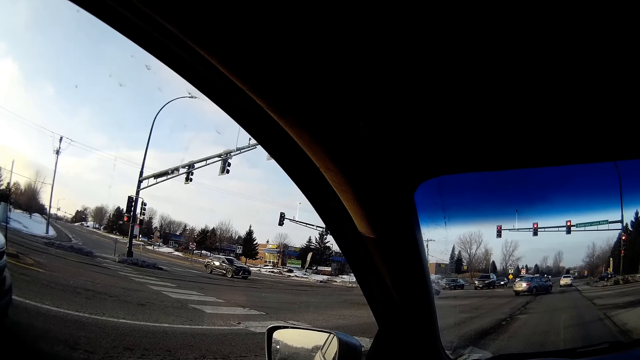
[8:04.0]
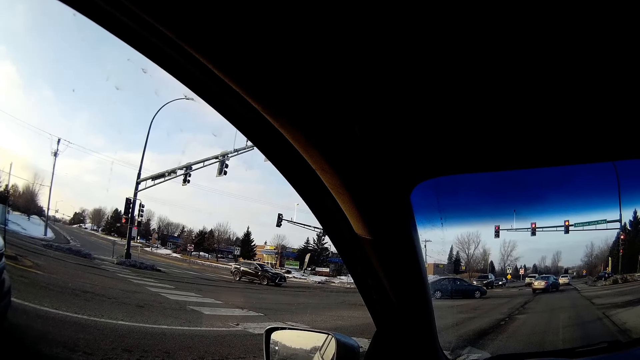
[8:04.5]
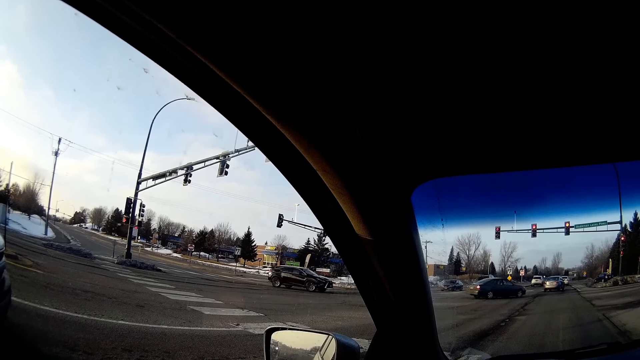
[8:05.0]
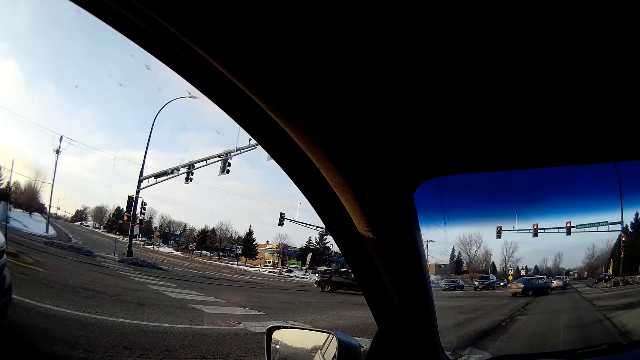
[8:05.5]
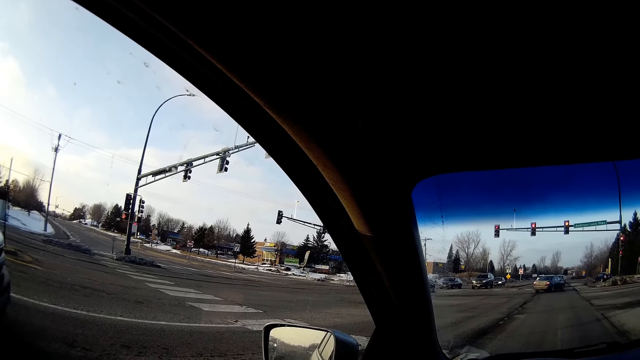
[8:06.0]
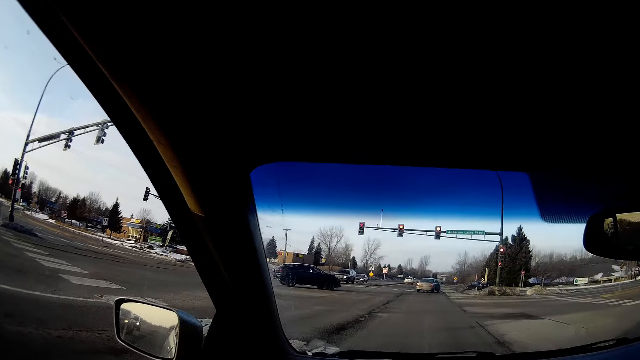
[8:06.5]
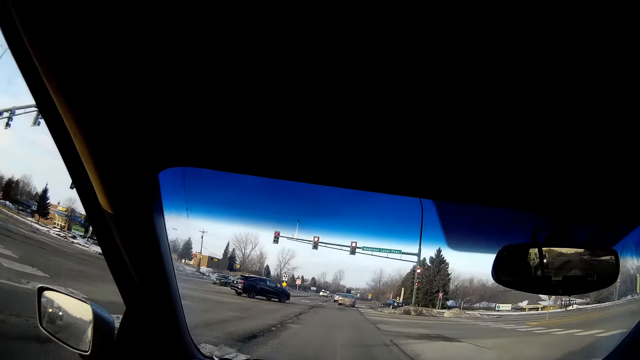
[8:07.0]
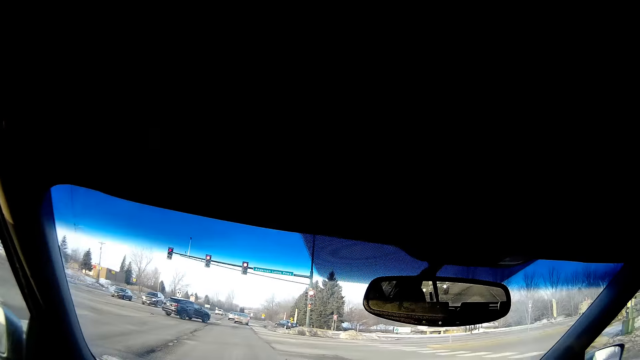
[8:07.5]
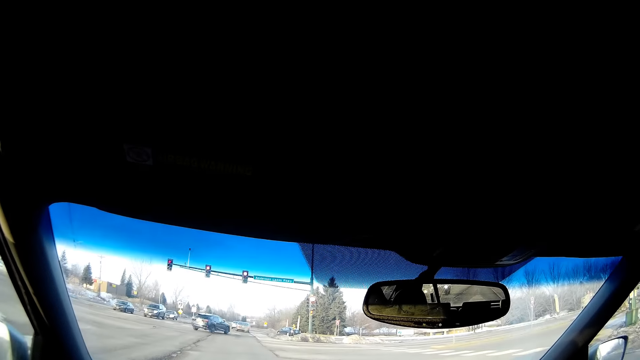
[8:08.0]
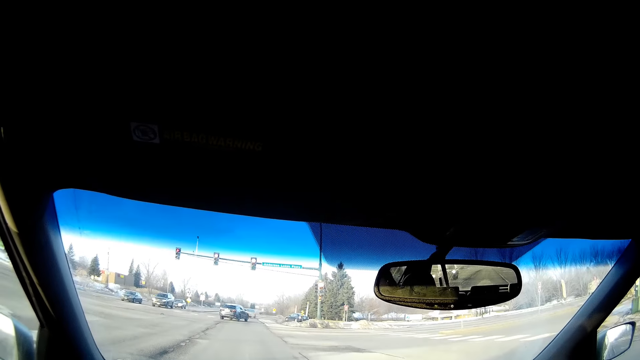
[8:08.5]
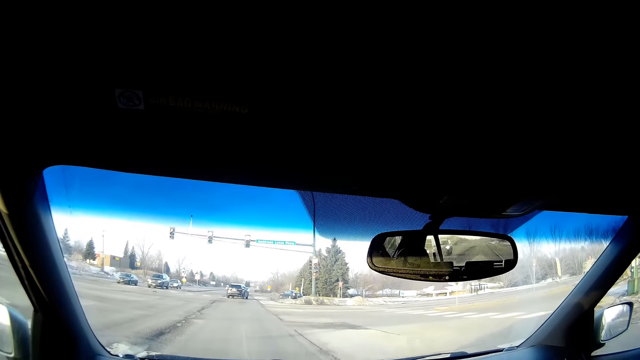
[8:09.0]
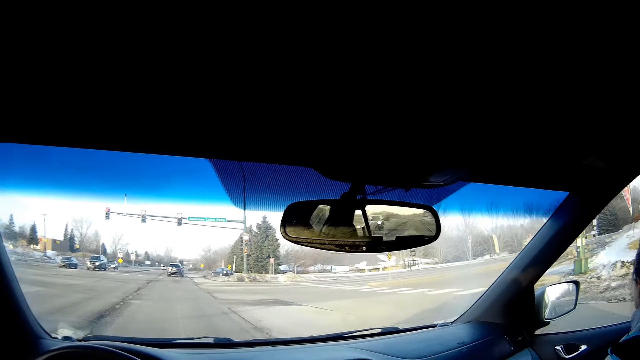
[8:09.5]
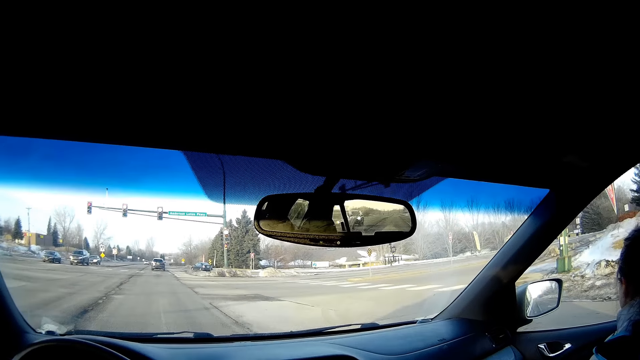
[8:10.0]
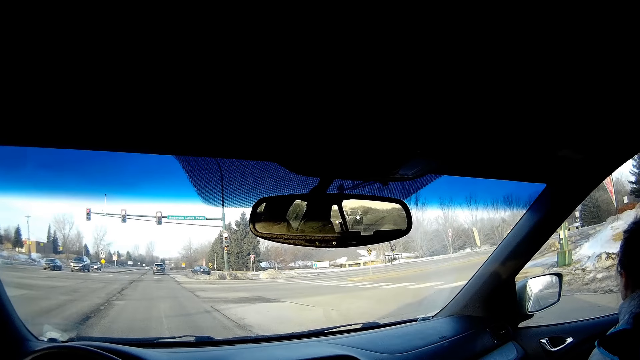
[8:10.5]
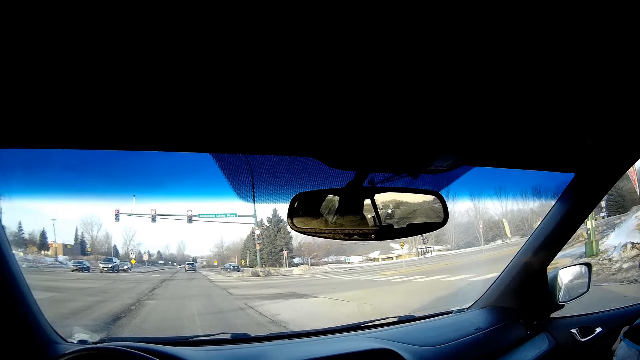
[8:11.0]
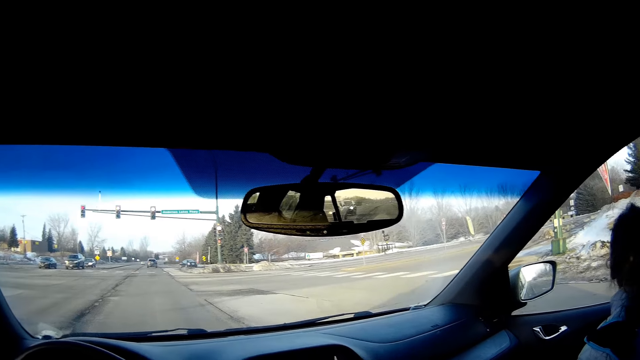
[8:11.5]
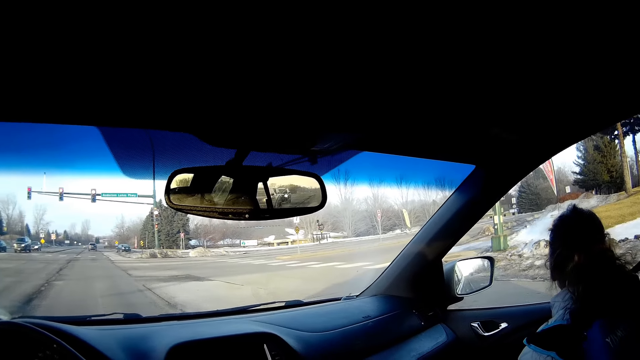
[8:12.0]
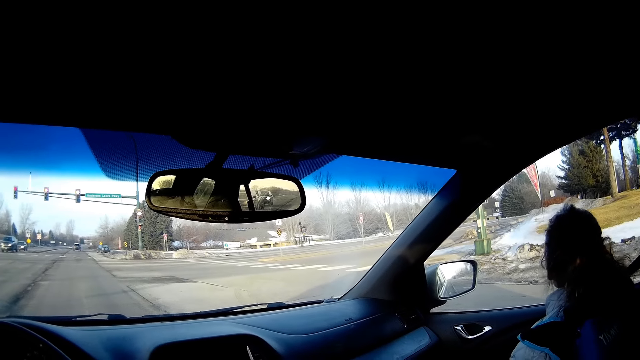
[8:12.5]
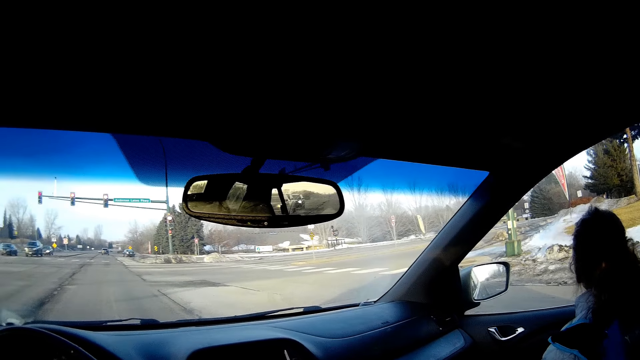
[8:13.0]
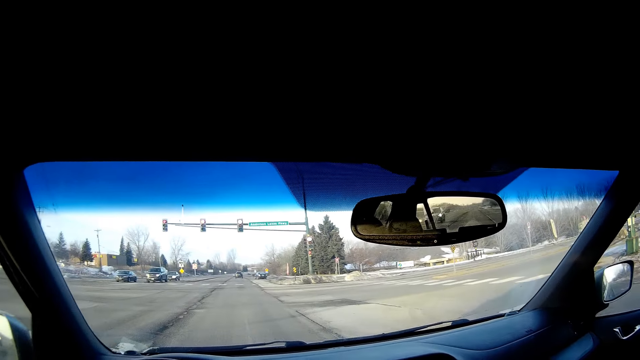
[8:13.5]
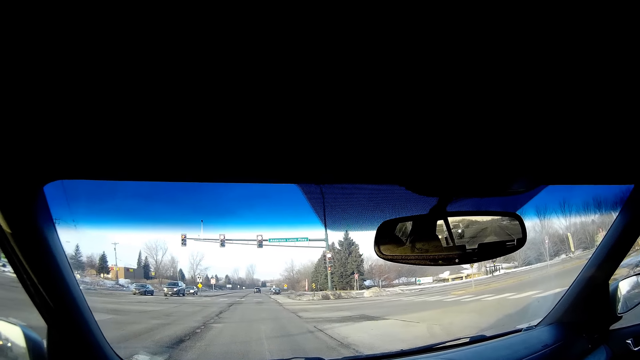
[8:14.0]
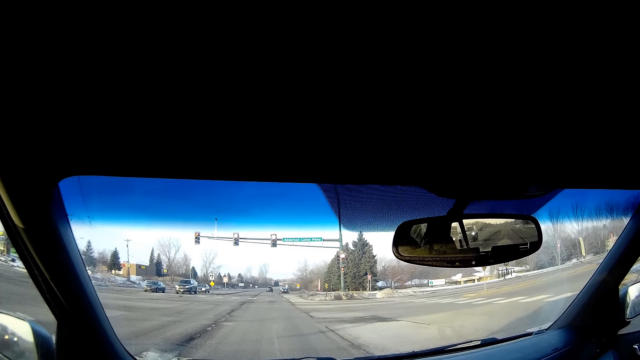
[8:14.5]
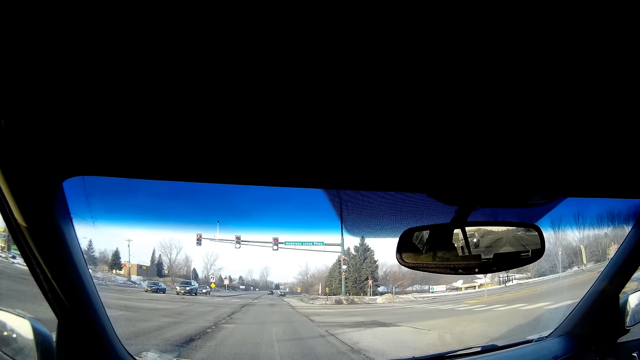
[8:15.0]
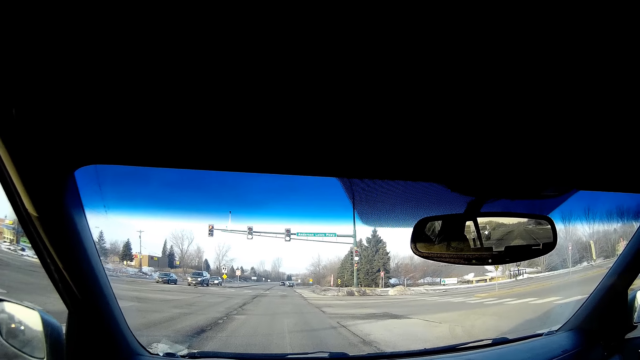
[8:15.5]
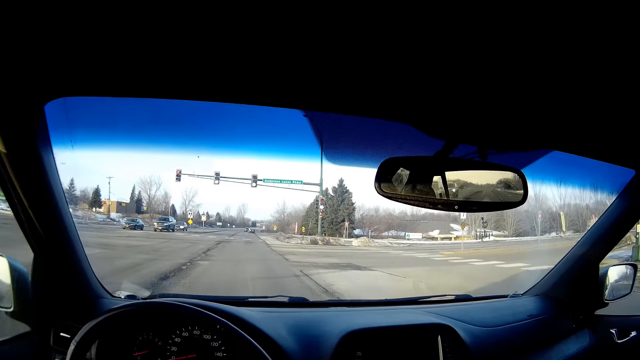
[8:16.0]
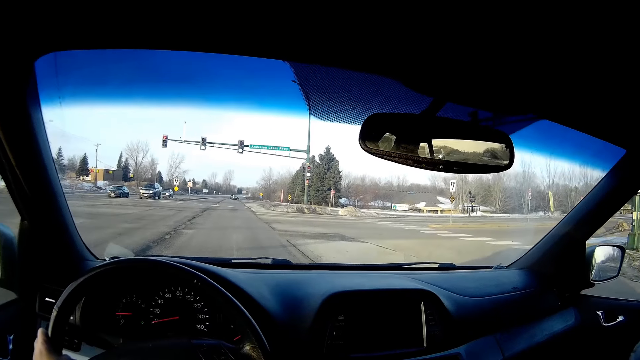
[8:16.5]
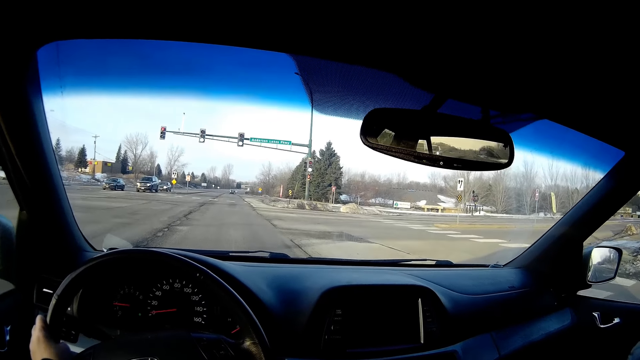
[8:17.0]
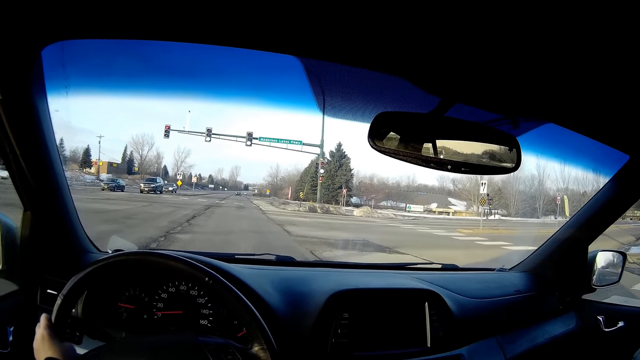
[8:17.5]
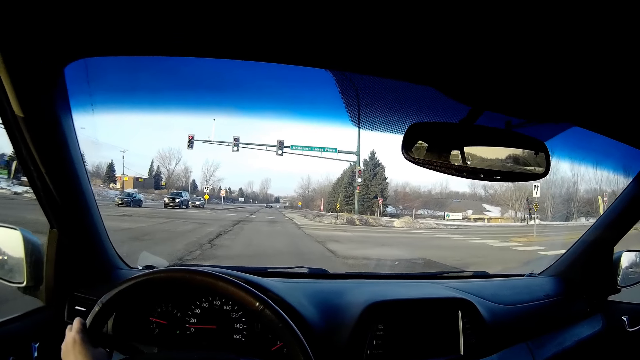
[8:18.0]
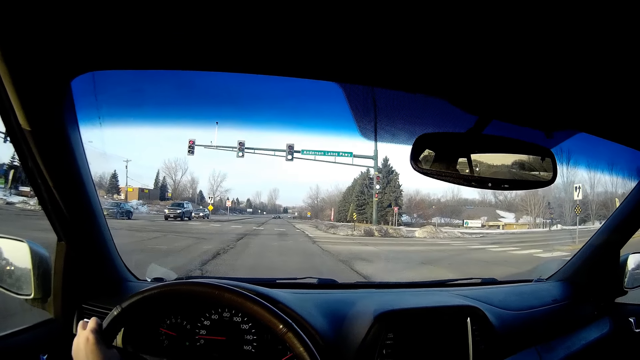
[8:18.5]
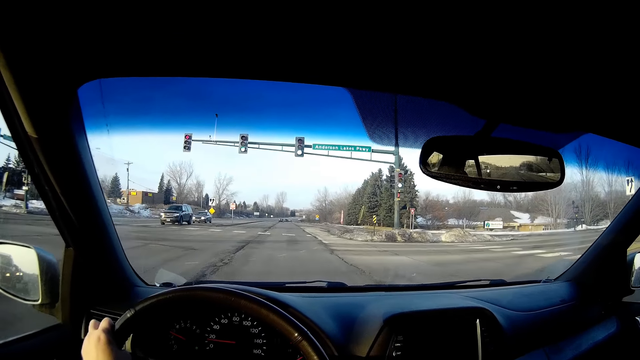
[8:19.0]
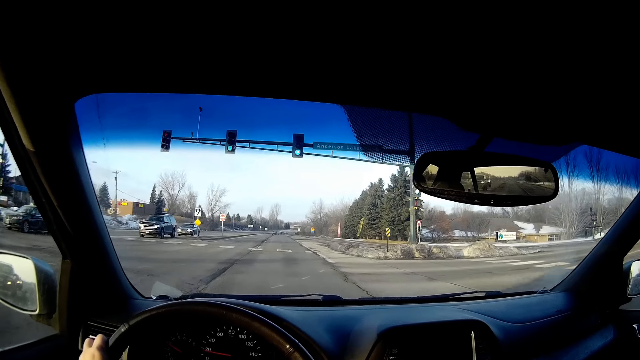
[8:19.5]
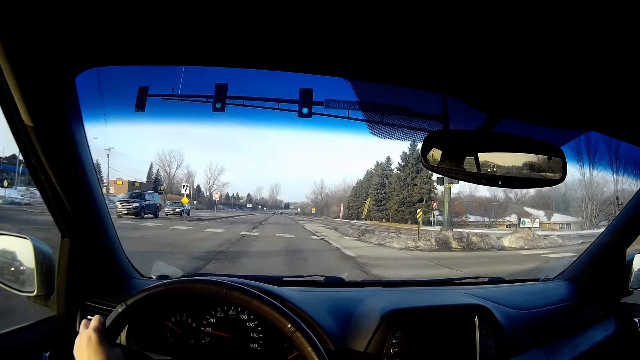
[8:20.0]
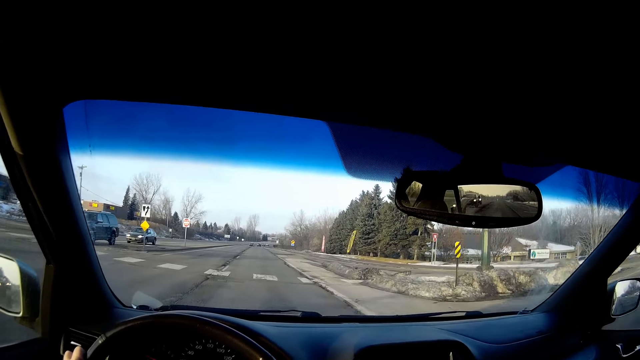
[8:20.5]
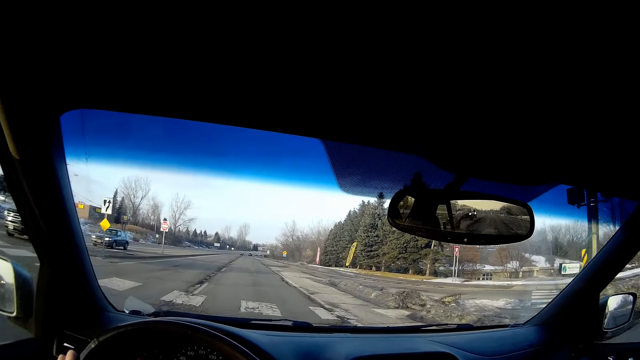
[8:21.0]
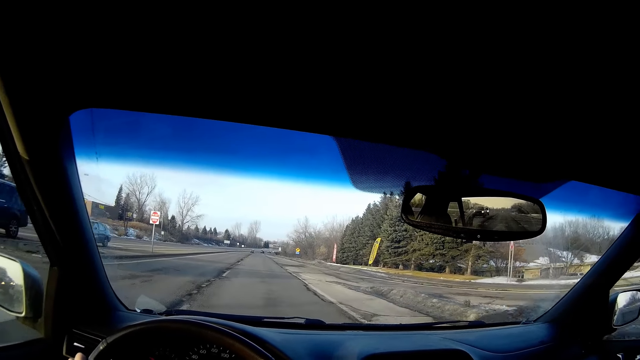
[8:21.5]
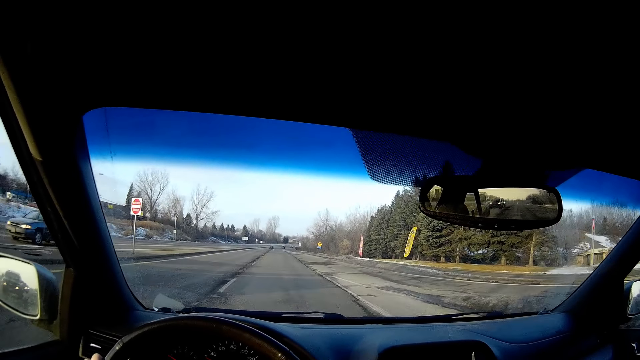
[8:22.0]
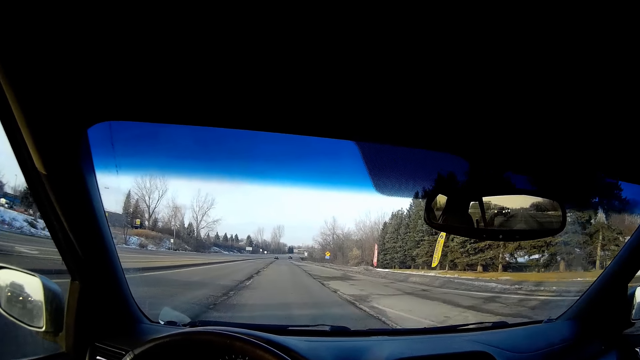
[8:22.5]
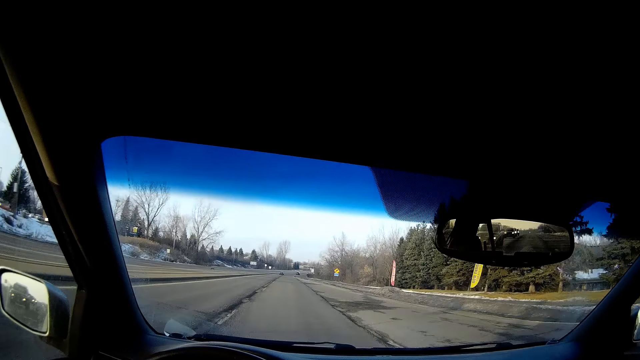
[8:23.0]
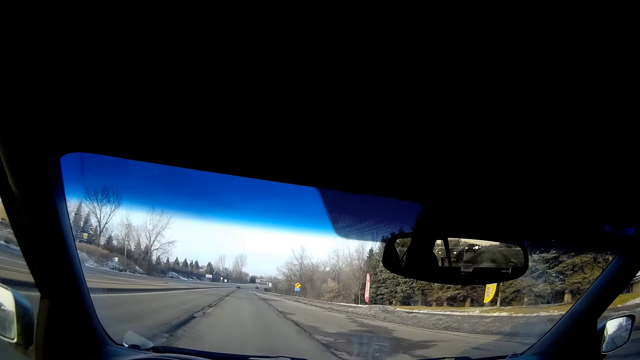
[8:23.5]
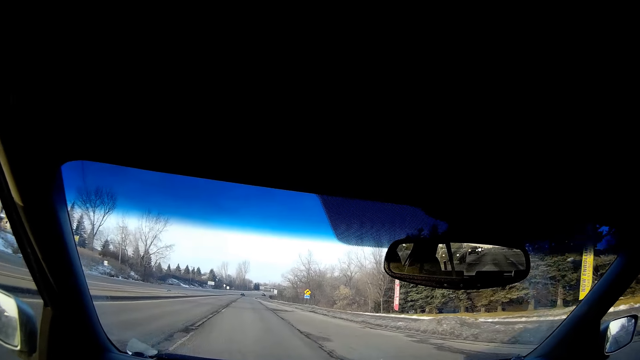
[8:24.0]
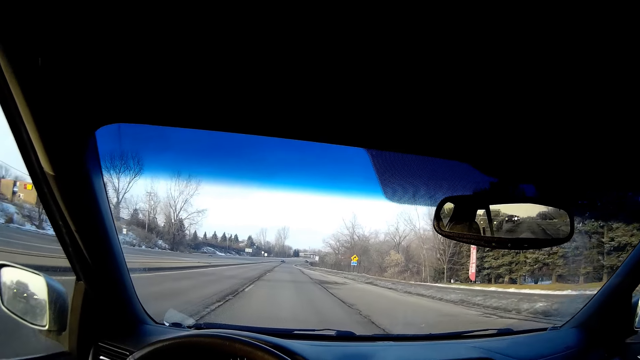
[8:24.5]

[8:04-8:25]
A person looks aside. The camera wearer drives the car along the tarmac road.
